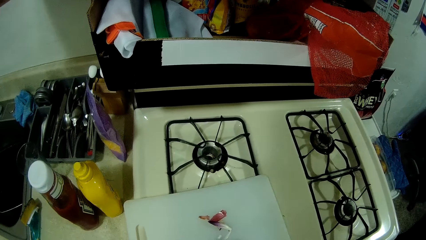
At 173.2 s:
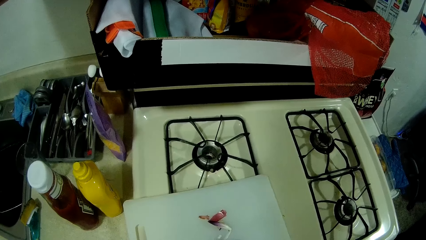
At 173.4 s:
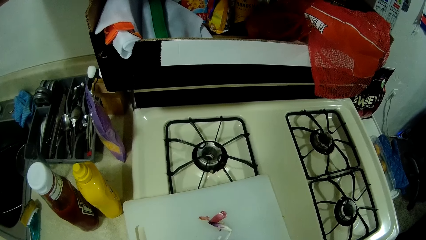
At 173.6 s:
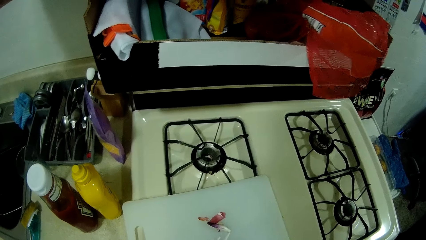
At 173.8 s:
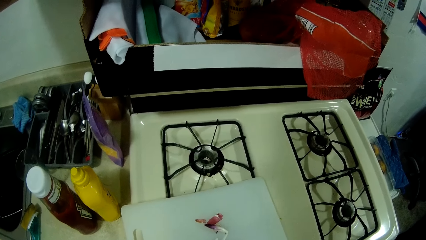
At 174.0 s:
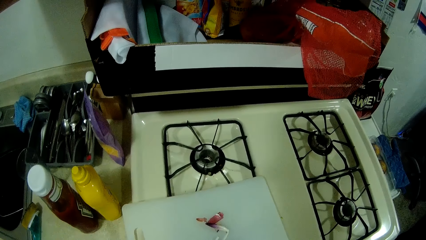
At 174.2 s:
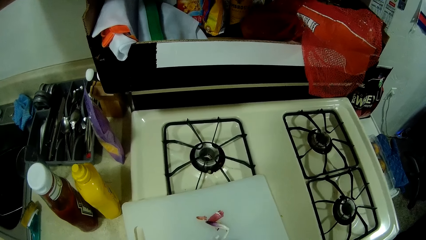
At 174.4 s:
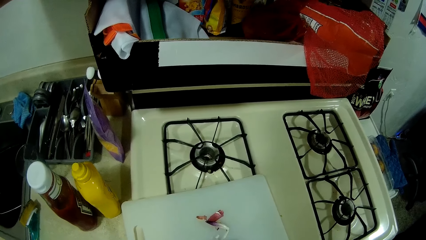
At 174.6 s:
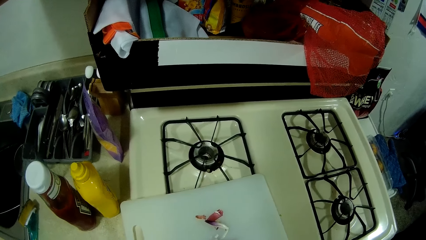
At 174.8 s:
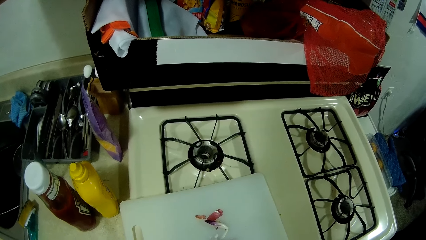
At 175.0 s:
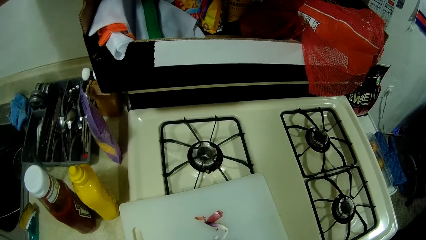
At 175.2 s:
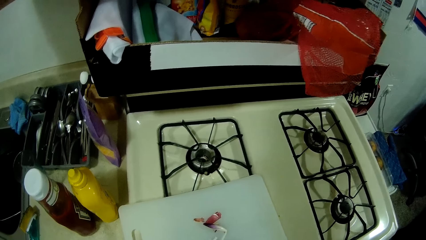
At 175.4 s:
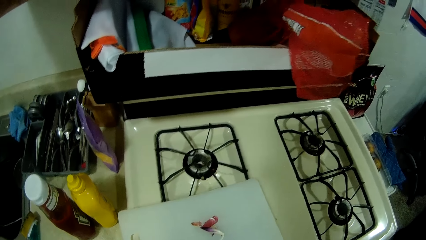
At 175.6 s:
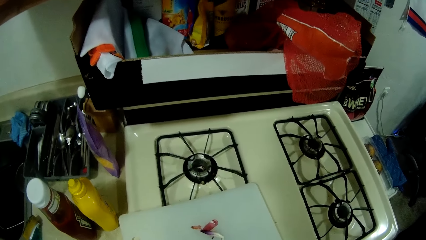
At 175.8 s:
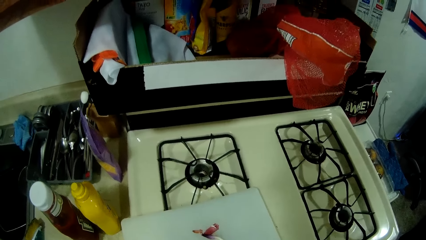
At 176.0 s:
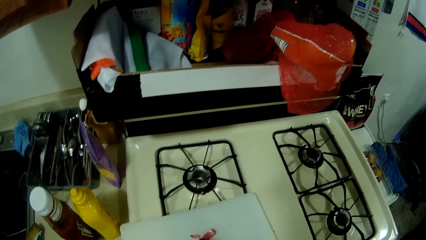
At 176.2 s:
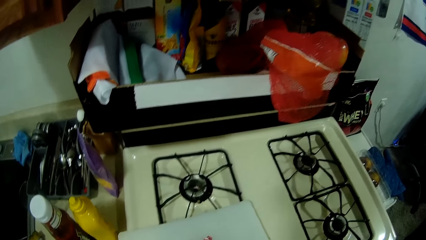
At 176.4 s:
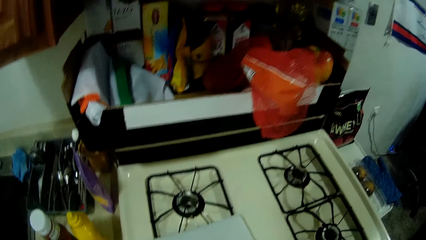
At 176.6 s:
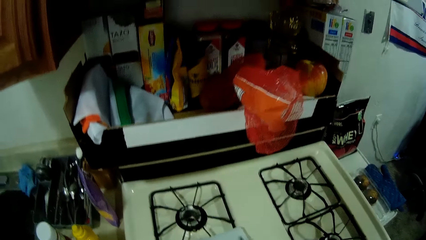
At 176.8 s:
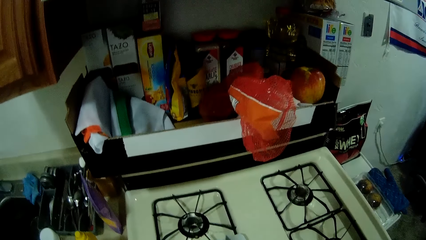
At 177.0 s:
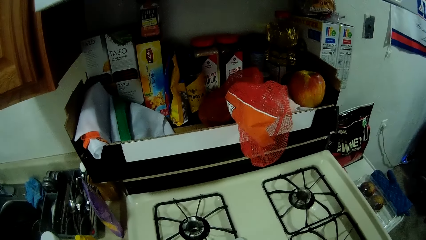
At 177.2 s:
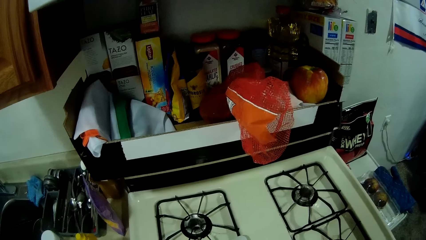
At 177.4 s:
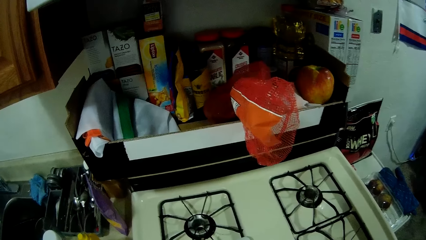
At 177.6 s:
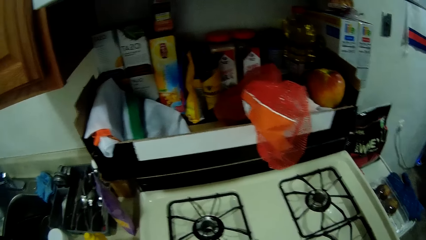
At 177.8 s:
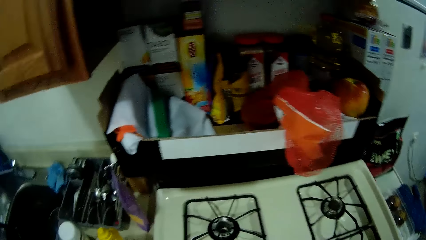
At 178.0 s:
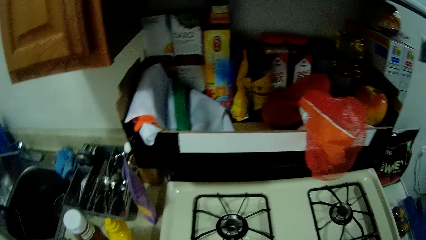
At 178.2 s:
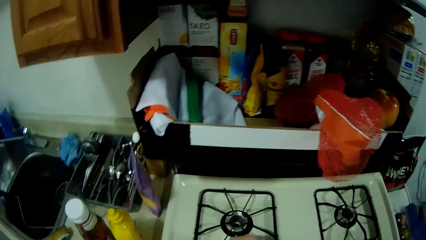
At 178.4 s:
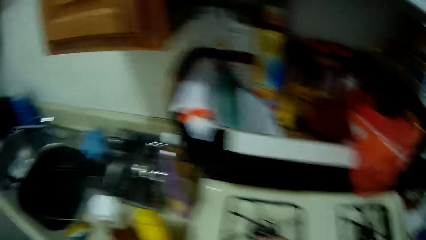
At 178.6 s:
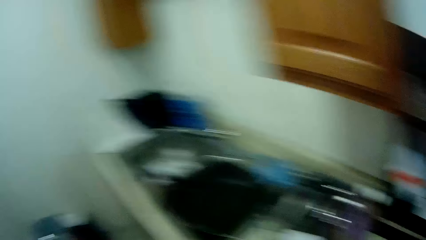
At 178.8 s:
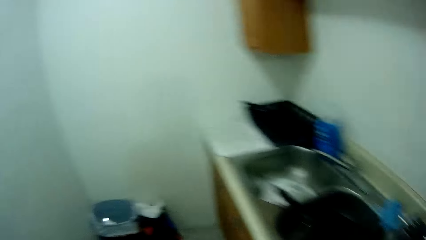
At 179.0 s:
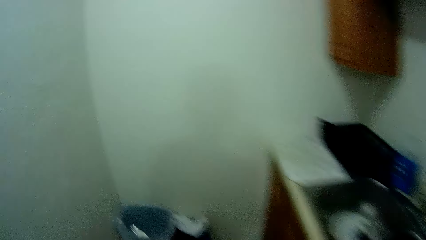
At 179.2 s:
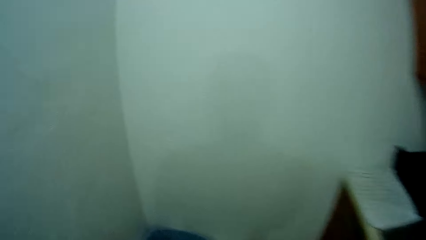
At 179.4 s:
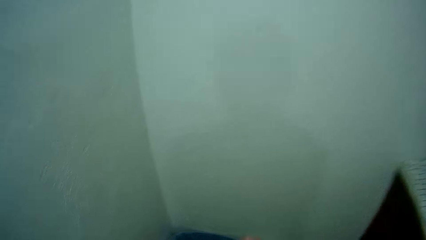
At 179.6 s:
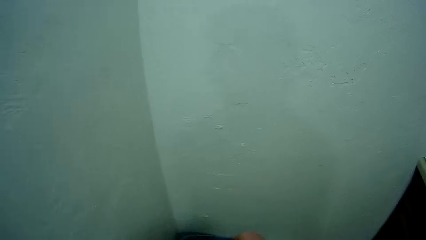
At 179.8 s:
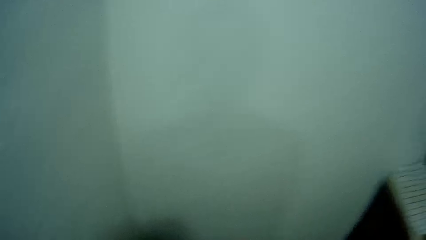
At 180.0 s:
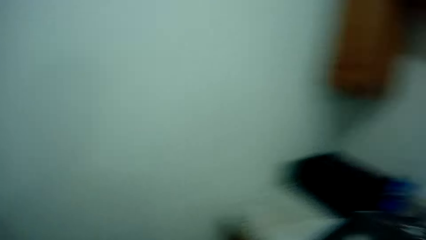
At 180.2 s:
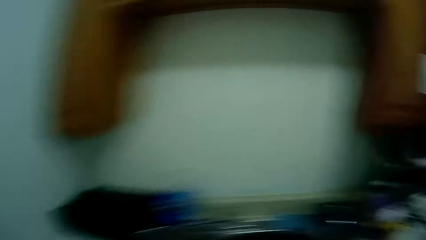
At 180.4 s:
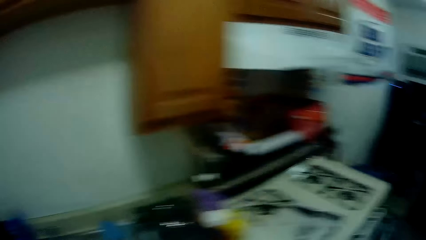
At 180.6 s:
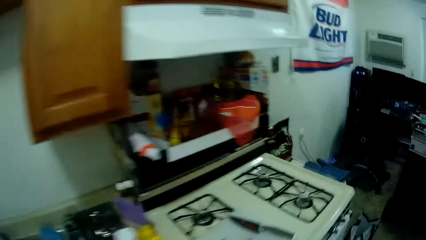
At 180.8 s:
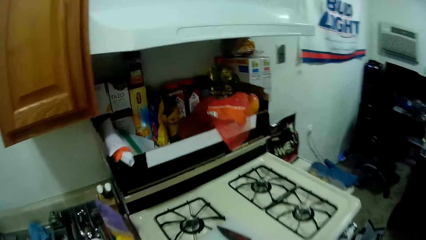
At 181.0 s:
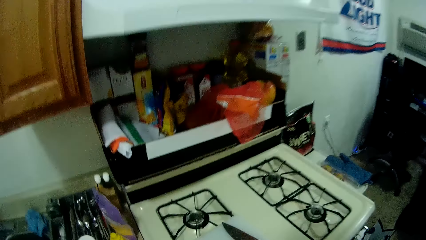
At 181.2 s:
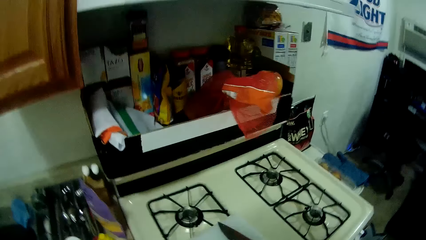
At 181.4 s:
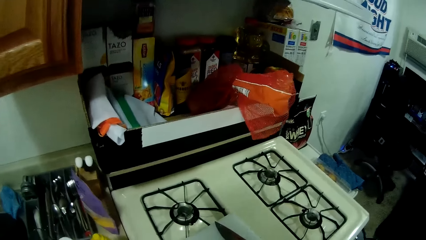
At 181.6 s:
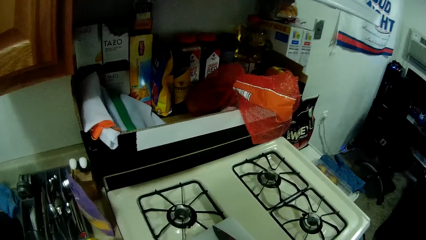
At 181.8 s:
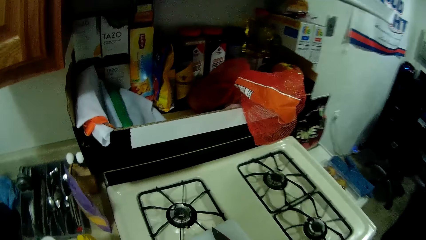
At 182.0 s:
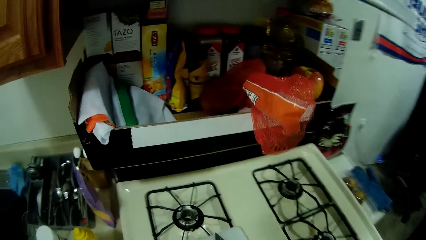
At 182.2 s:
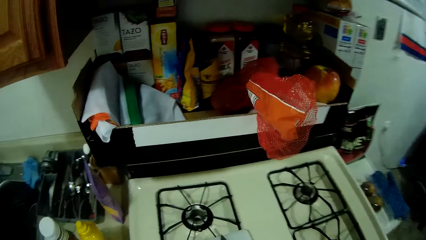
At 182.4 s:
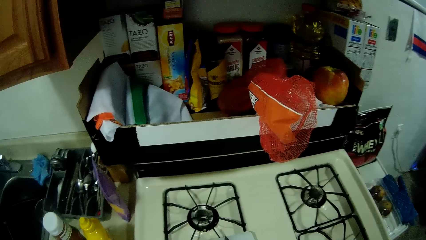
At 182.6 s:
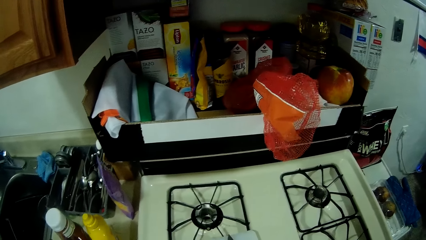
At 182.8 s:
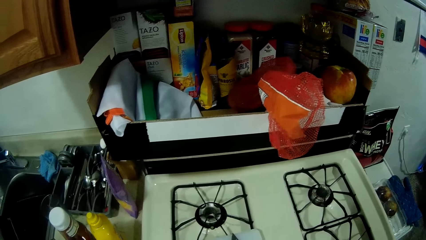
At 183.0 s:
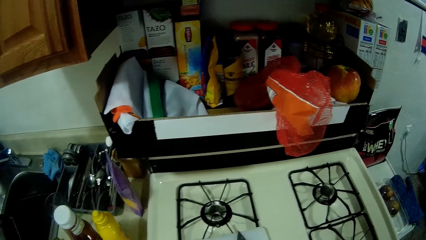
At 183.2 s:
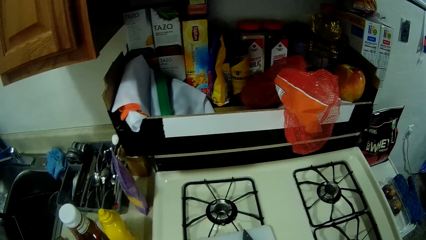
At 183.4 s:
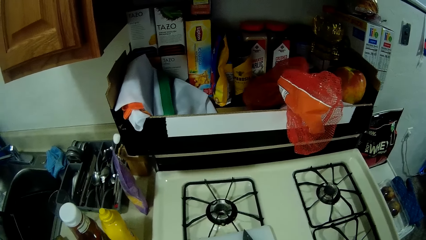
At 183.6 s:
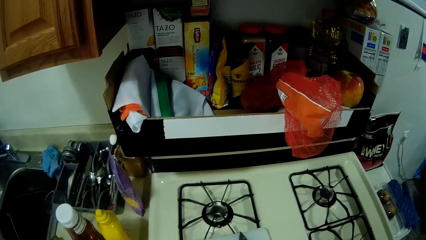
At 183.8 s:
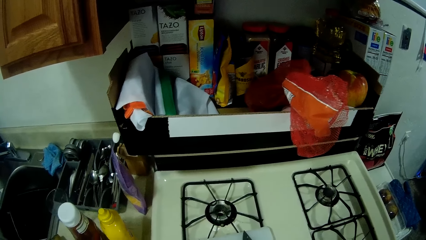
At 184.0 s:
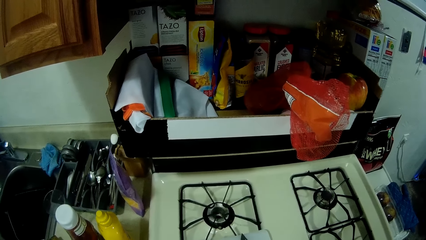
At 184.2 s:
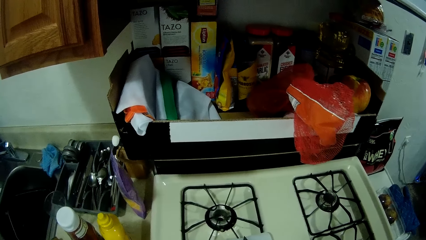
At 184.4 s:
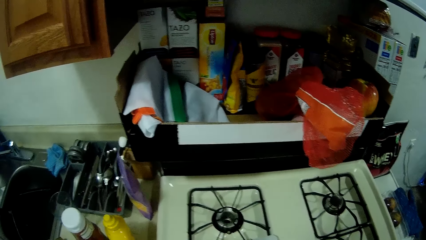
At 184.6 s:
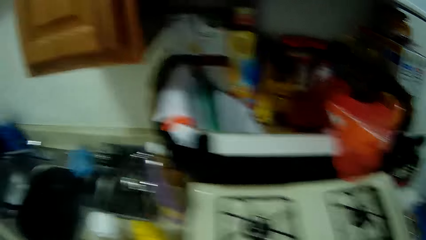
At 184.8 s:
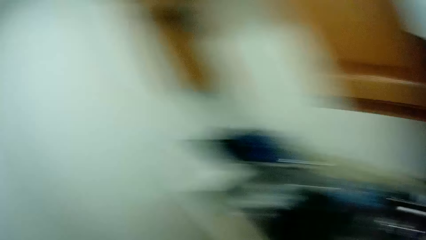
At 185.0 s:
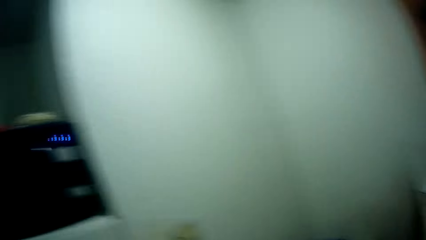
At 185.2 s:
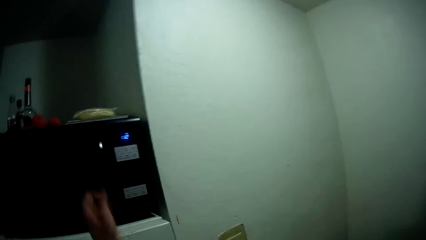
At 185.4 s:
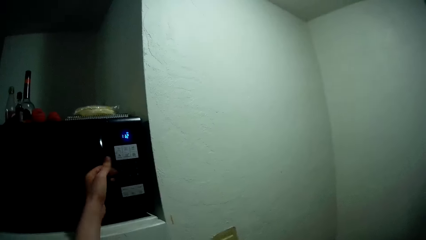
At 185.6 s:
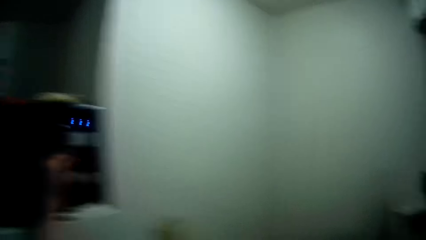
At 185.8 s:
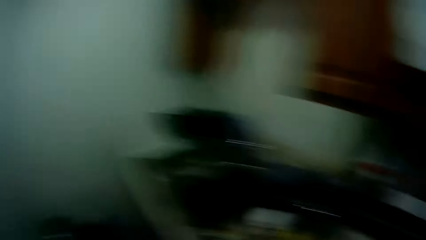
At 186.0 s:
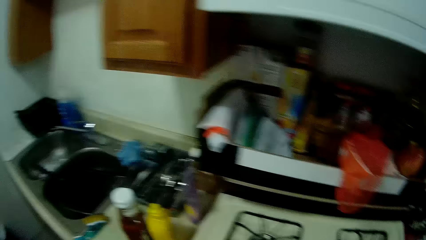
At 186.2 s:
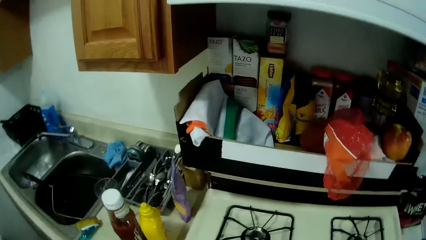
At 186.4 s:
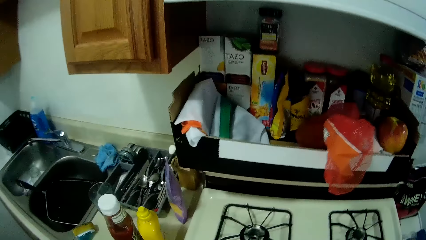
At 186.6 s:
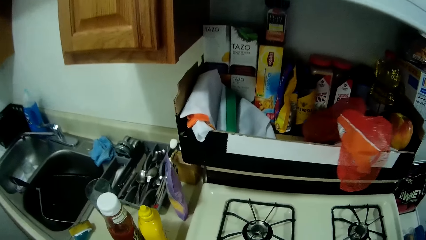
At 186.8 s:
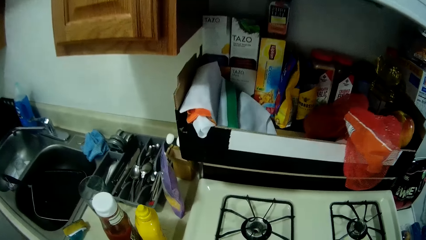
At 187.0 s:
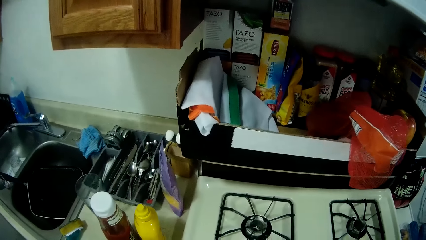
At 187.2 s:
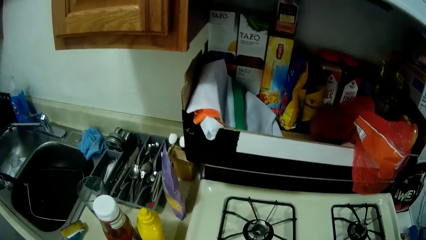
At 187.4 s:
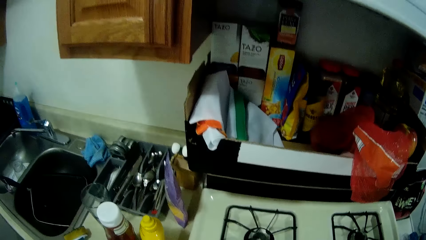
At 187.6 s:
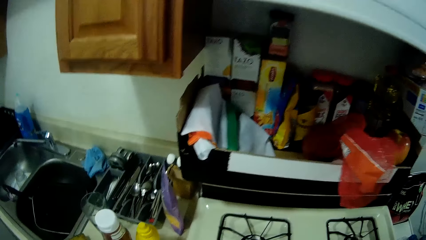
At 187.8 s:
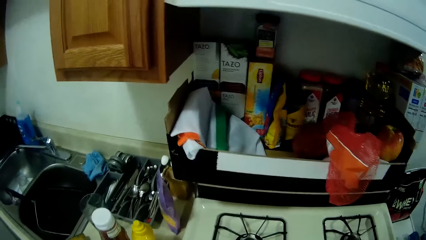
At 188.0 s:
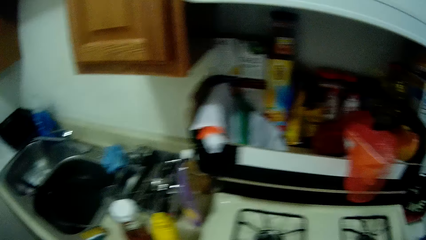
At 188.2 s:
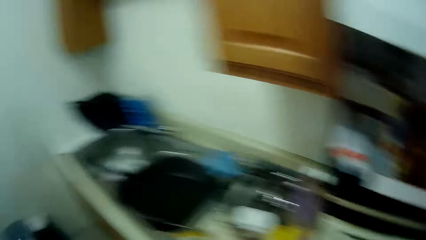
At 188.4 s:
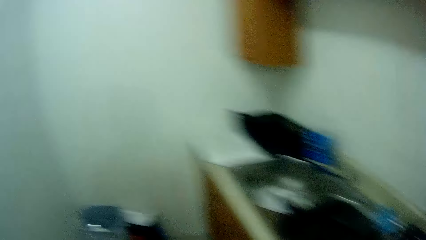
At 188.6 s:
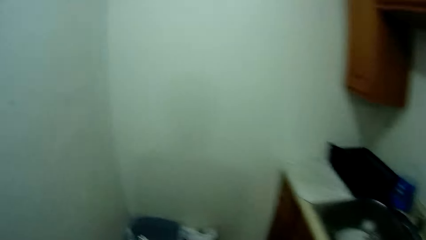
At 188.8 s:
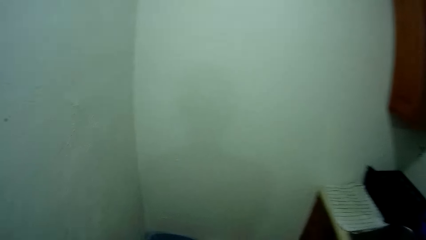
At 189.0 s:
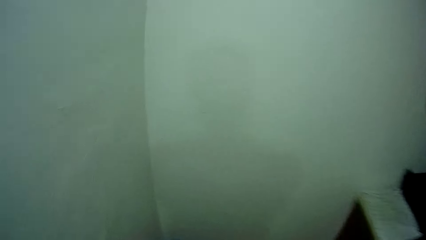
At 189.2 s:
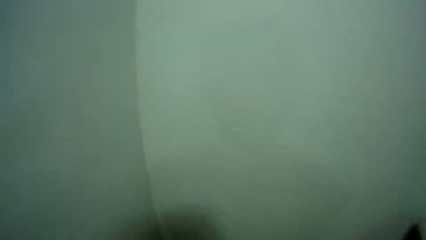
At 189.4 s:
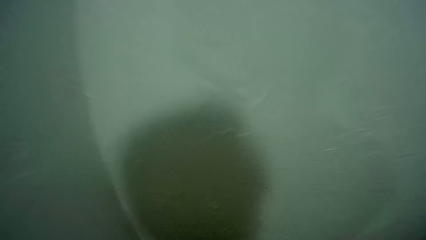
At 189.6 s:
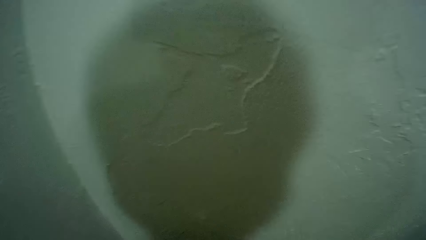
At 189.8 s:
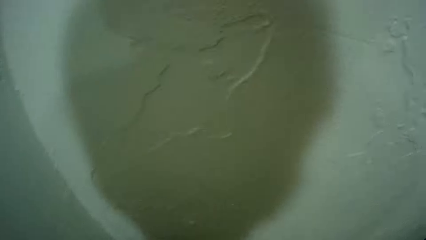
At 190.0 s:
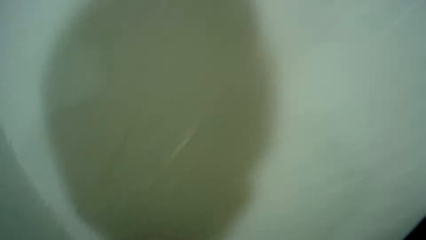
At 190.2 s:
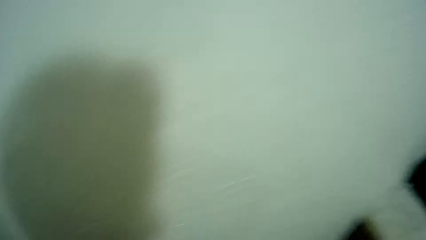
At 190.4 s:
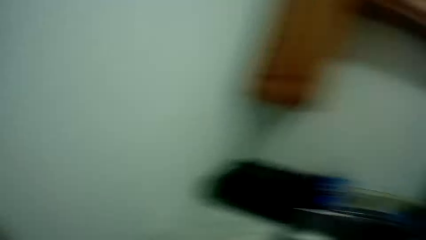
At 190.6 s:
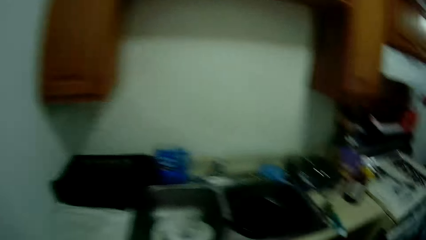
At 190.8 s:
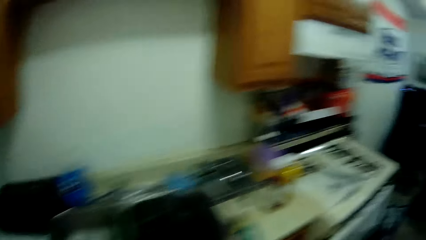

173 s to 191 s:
The camera wearer drops dirt in the dustbin. He steps forward. He steps forward again. He does something. He opens the microwave door with his left hand. He looks around. He steps forward.
